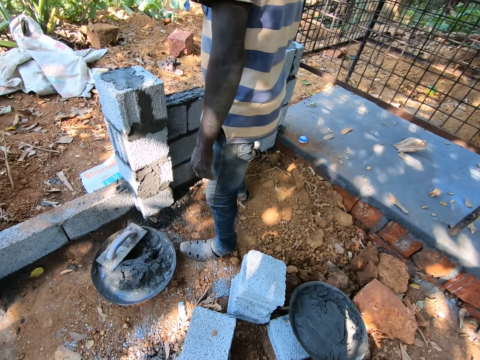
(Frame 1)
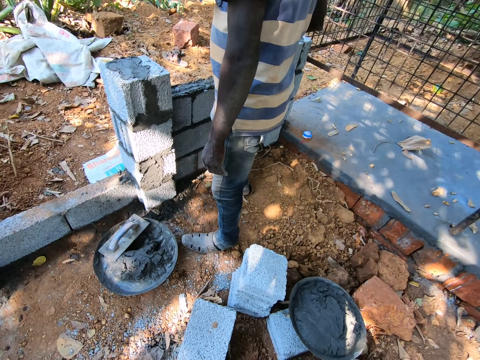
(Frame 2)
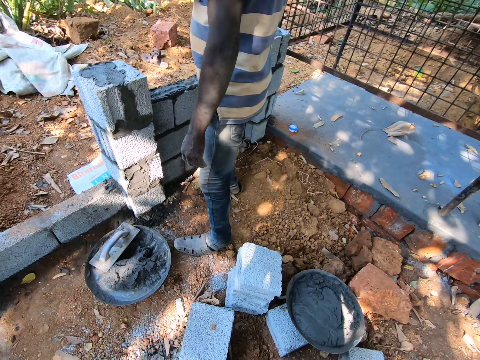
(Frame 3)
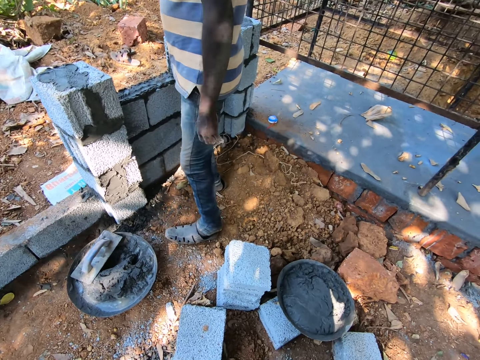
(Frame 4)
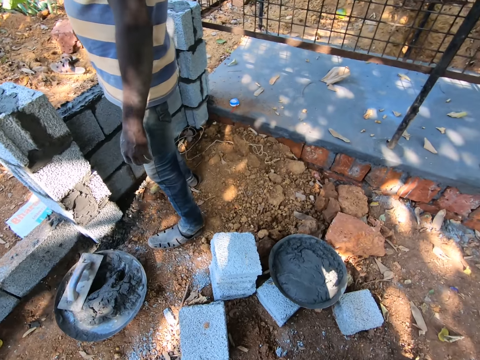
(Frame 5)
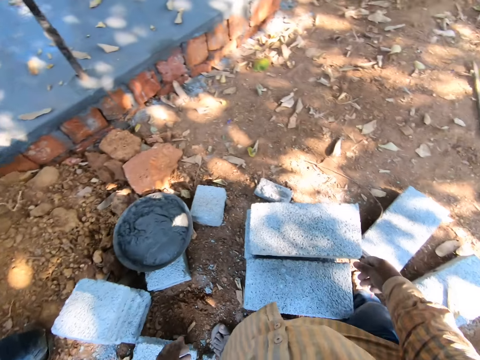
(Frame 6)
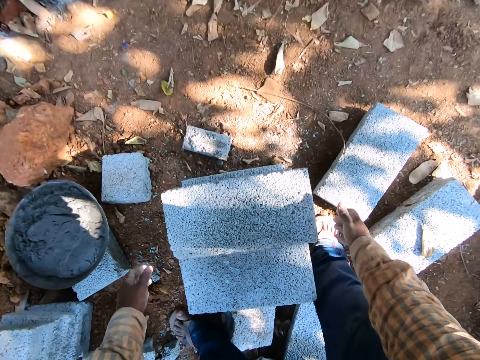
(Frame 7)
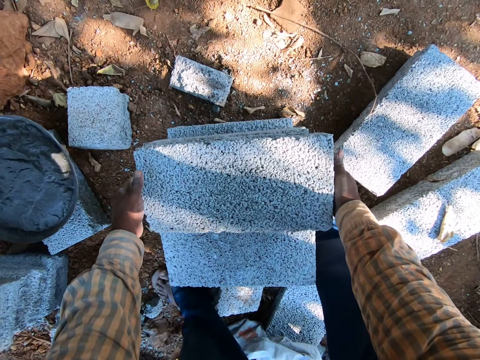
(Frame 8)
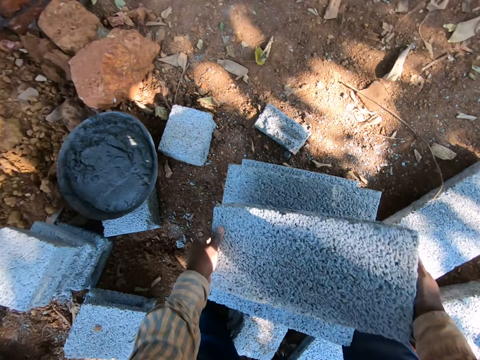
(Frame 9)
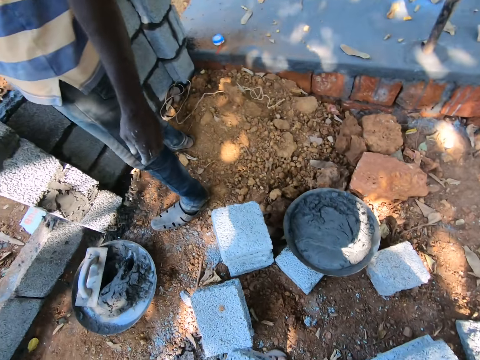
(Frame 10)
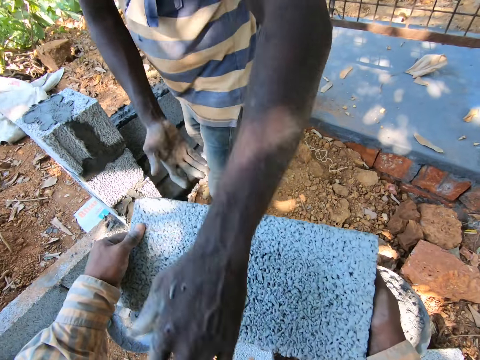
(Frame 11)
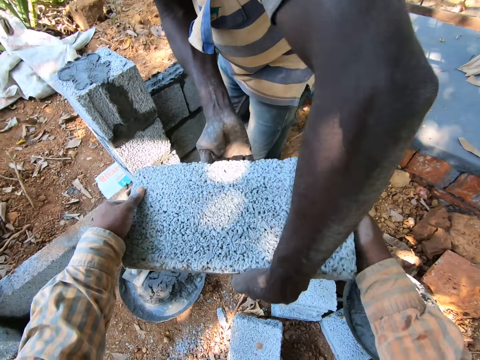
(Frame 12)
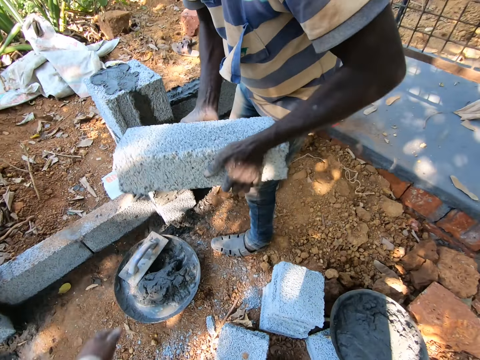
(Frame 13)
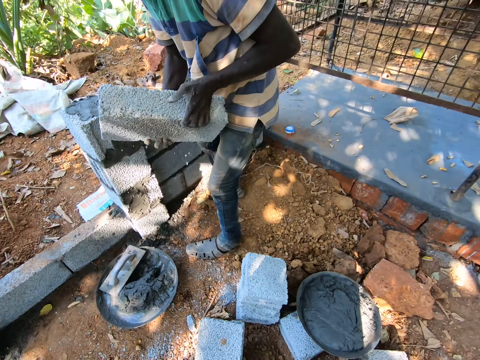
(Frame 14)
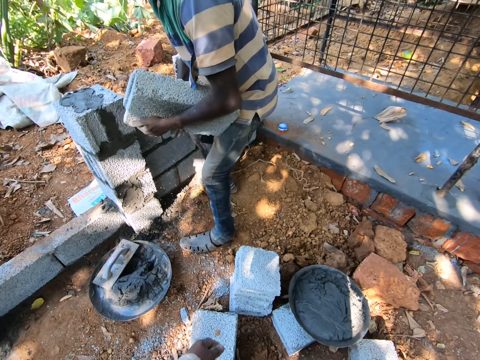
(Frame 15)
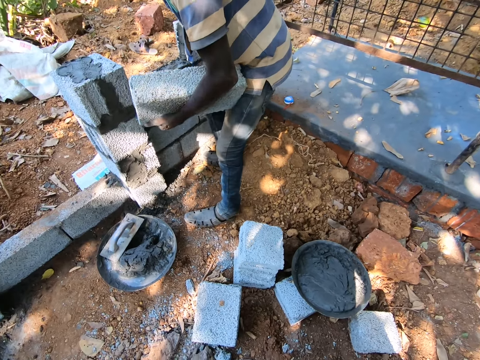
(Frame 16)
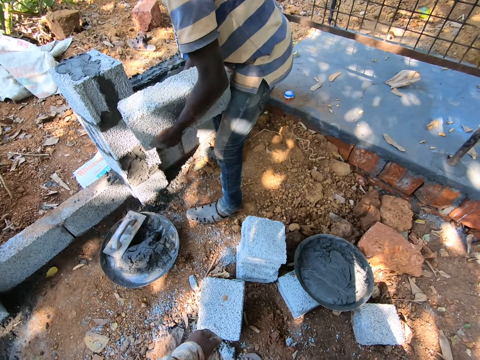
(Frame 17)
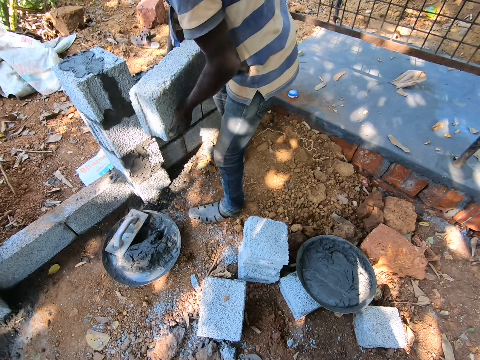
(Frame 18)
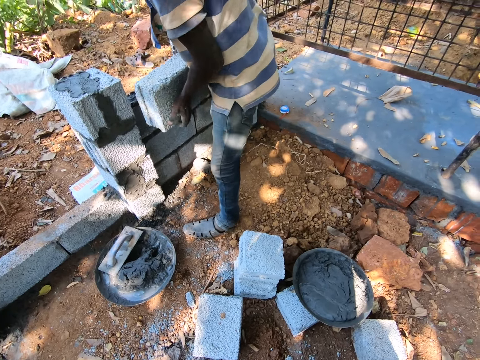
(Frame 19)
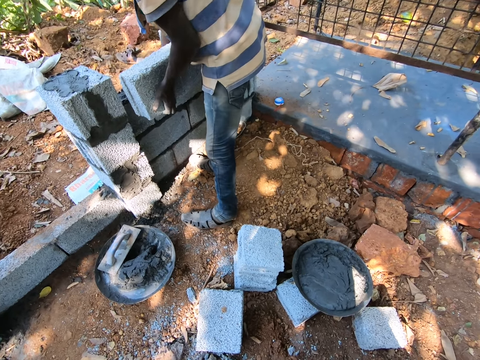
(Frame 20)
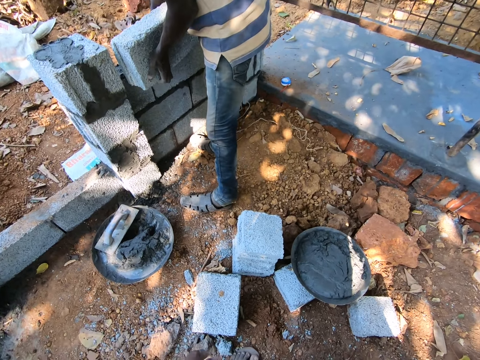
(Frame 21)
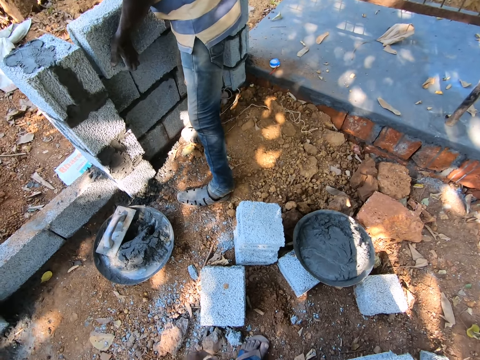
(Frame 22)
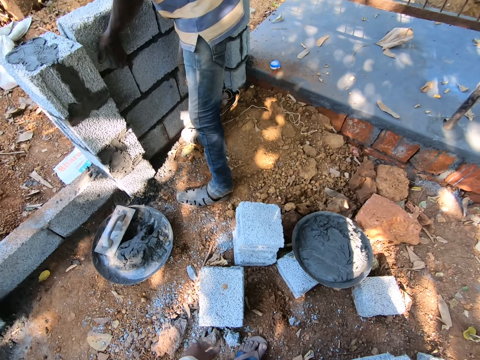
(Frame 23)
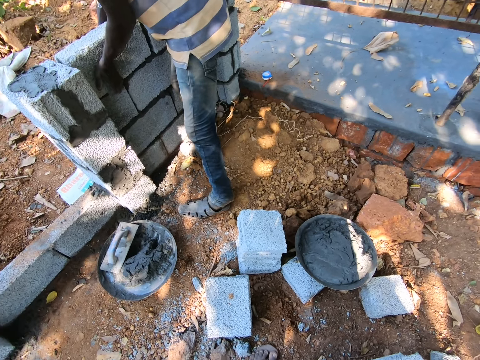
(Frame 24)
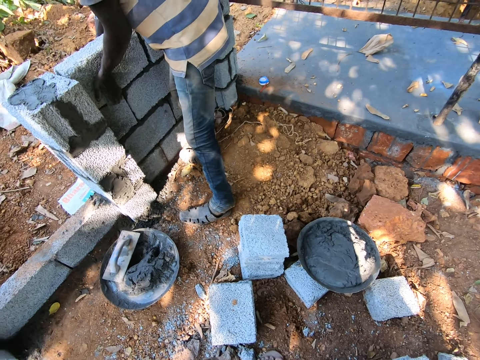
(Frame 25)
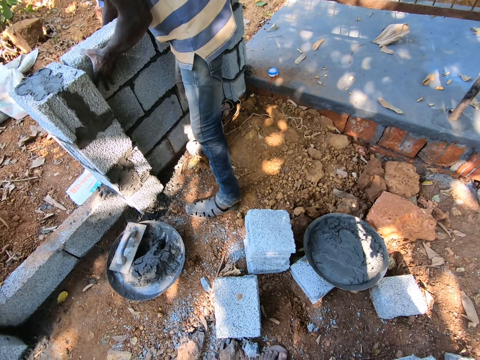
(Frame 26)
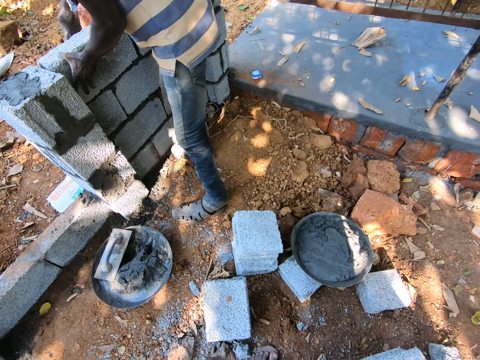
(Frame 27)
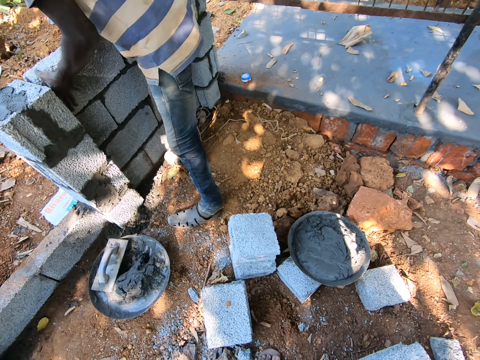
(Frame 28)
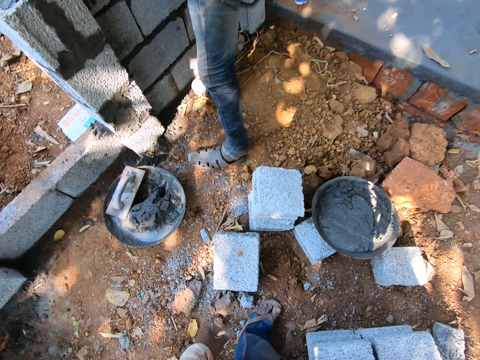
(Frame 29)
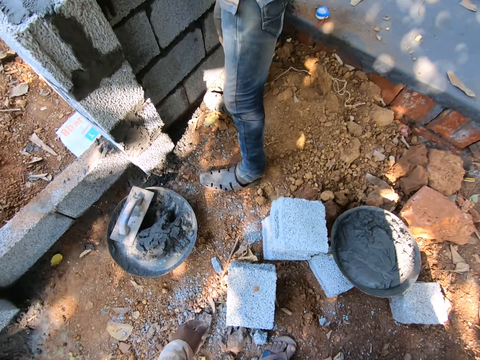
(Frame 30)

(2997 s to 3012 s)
The camera wearer carries a brick on a stack of bricks with both hands. They pass the brick to the man with both hands. The man lays the brick on the mortar with both hands.

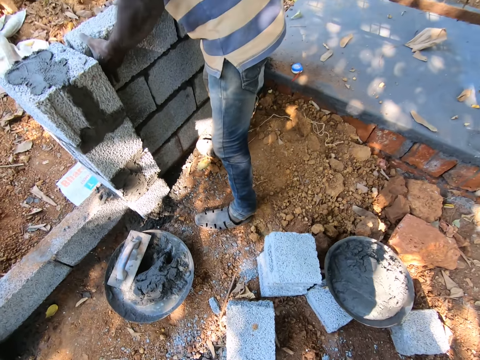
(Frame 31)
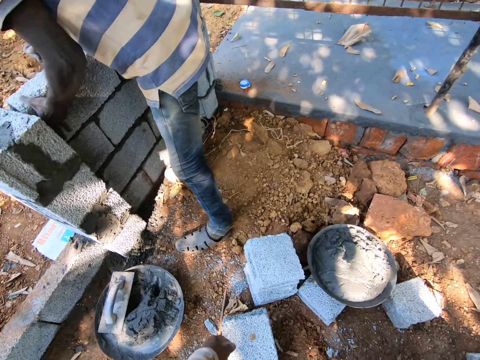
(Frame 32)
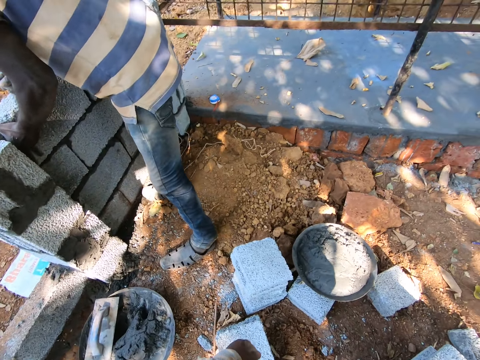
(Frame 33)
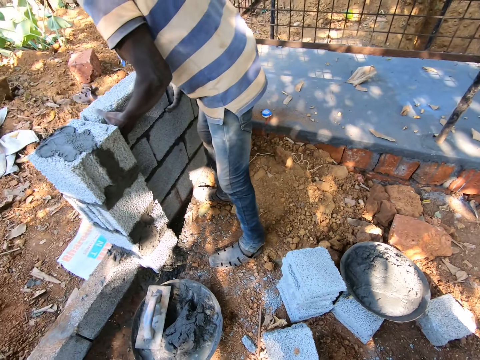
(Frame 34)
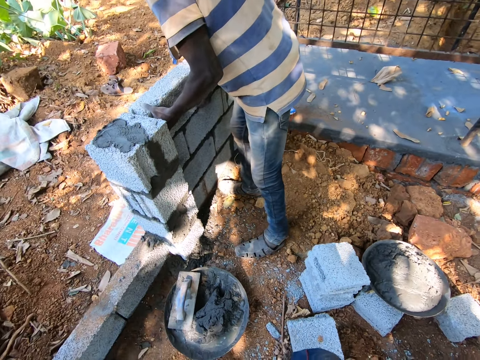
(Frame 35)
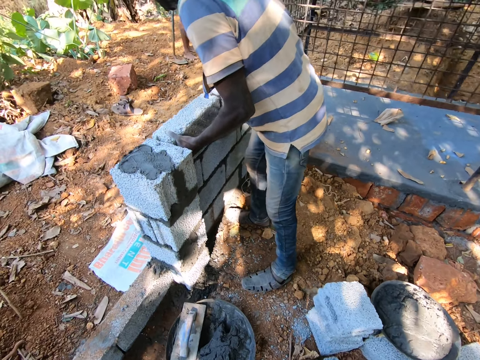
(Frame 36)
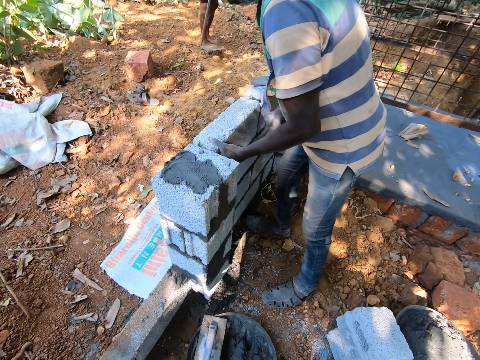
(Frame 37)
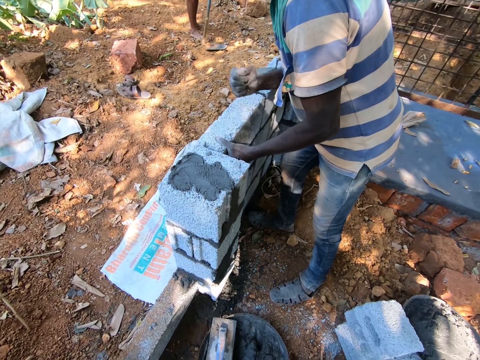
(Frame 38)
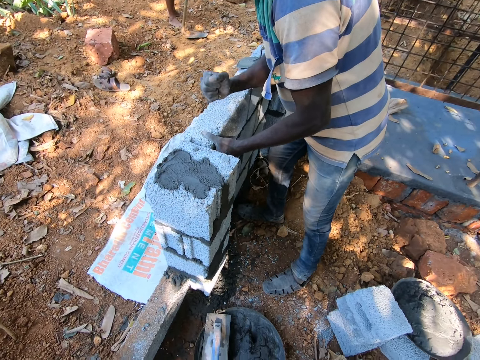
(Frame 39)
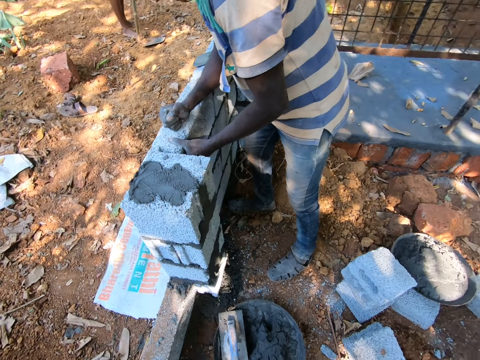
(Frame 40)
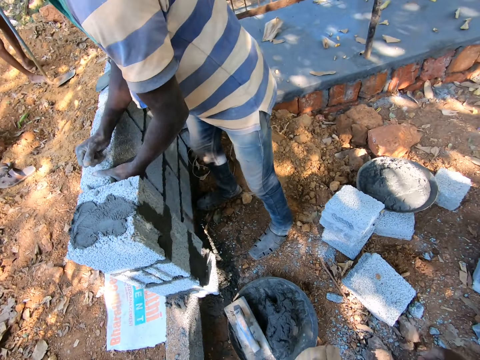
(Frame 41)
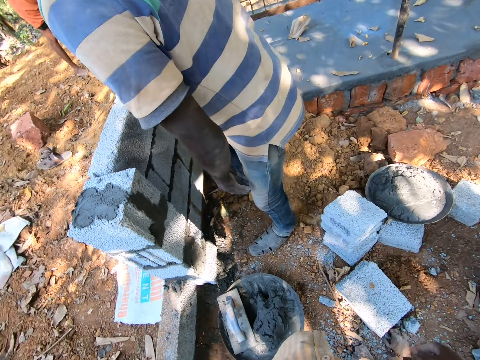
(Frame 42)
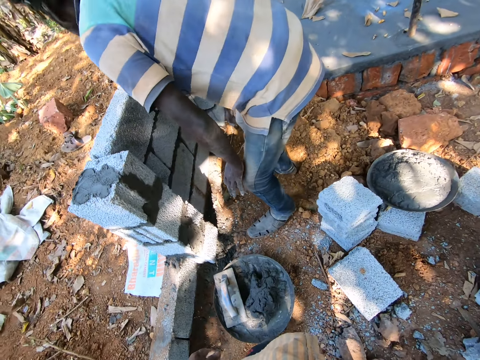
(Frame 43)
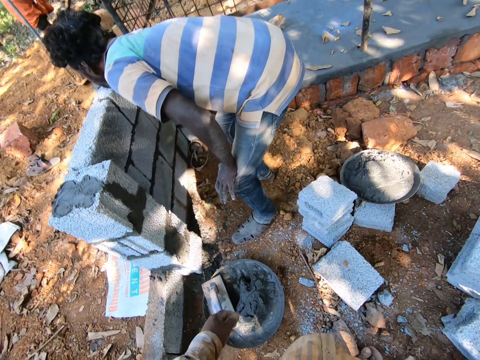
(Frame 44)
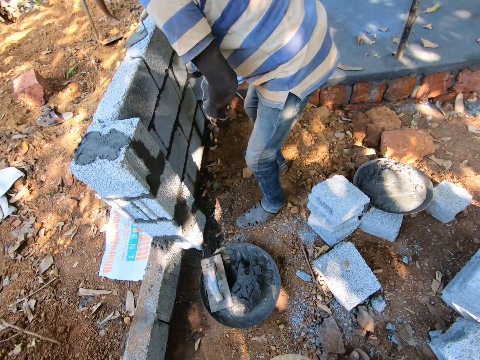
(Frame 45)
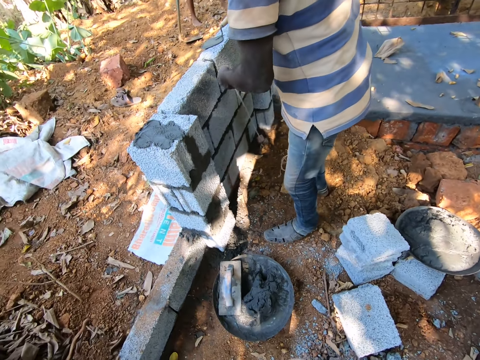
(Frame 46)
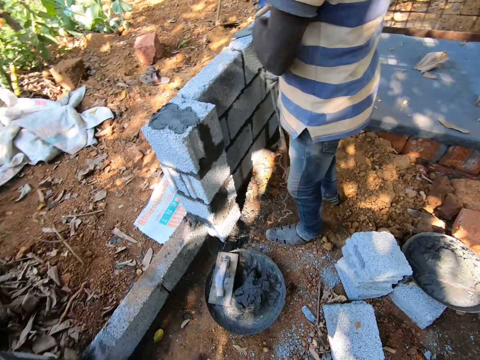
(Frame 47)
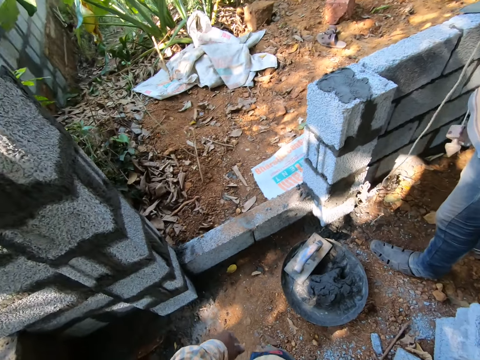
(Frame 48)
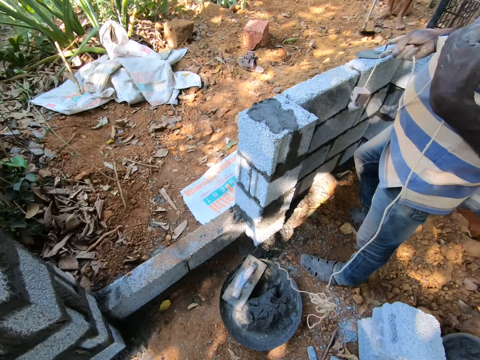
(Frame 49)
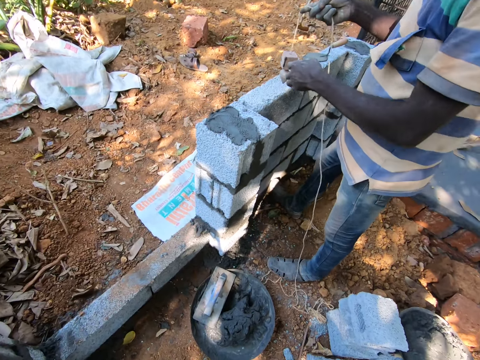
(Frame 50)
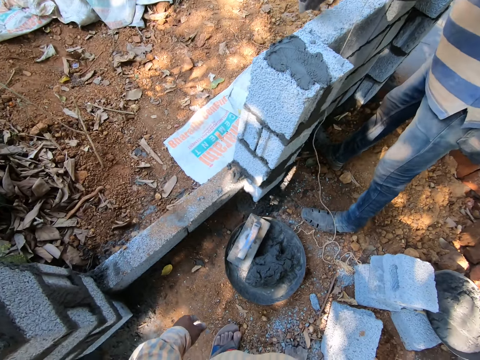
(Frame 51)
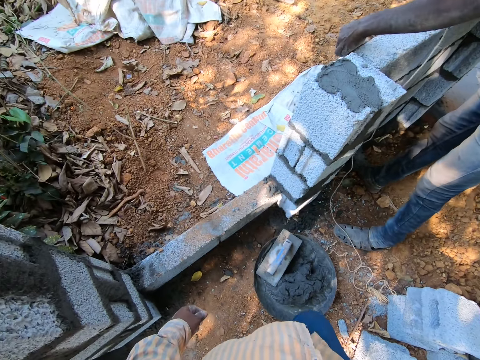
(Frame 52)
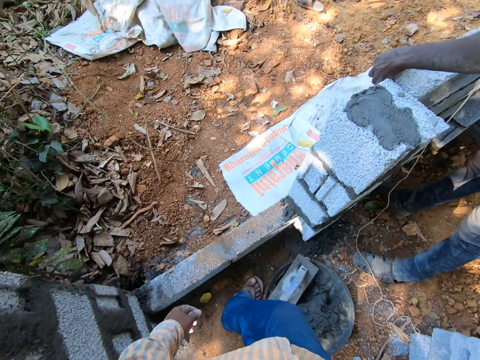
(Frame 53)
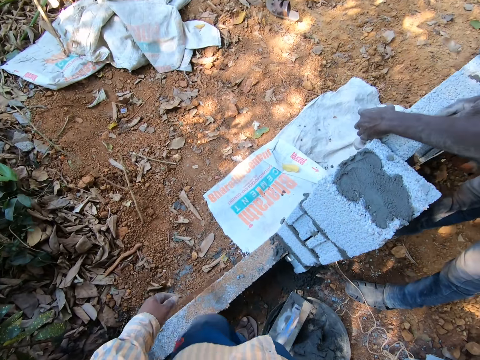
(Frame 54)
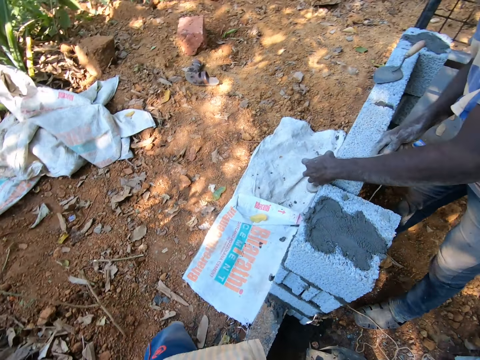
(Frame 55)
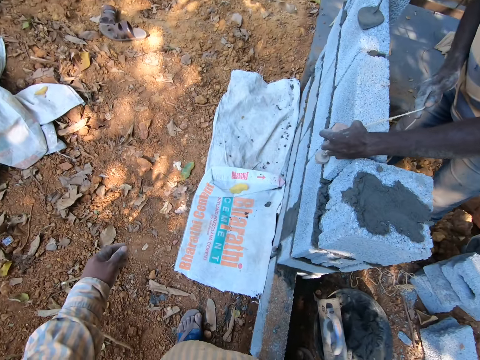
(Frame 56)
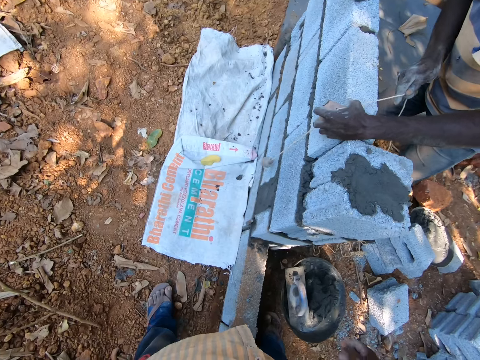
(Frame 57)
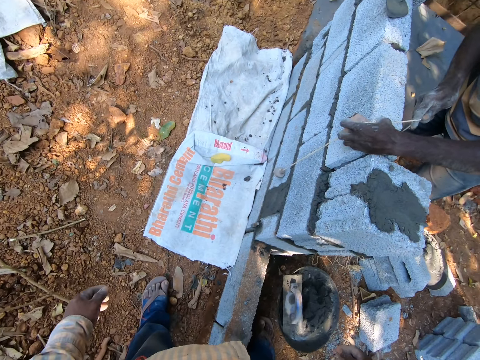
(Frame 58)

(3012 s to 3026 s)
The man taps a brick. The man picks up a plumb line from the floor with his right hand. The man takes a level of the brick with the plumb line in both hands.
